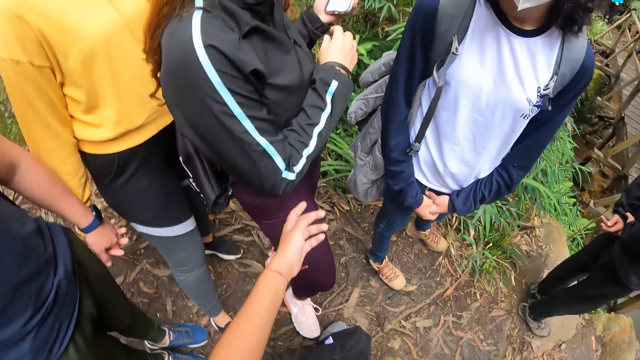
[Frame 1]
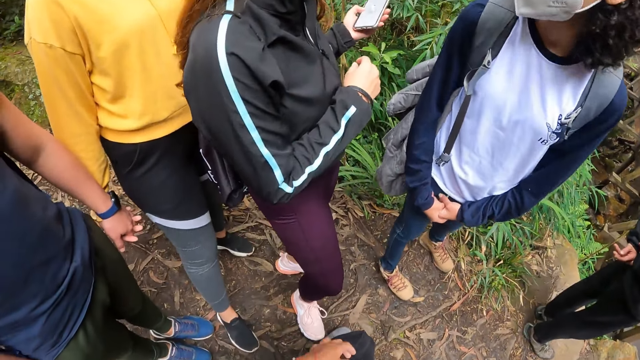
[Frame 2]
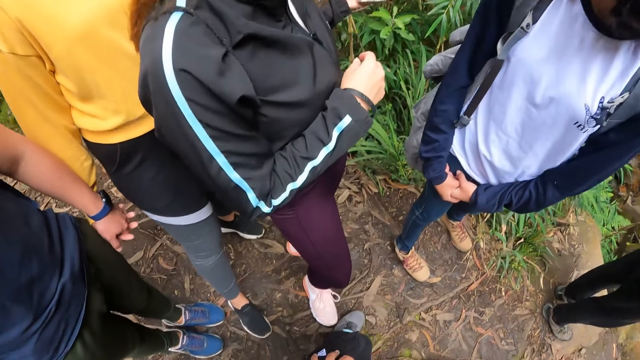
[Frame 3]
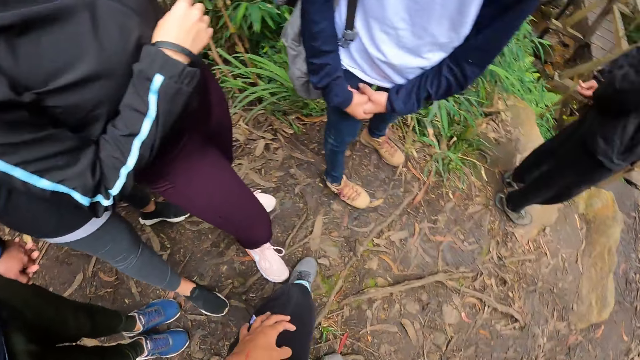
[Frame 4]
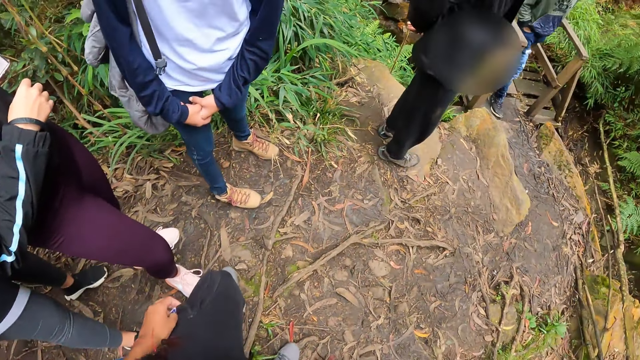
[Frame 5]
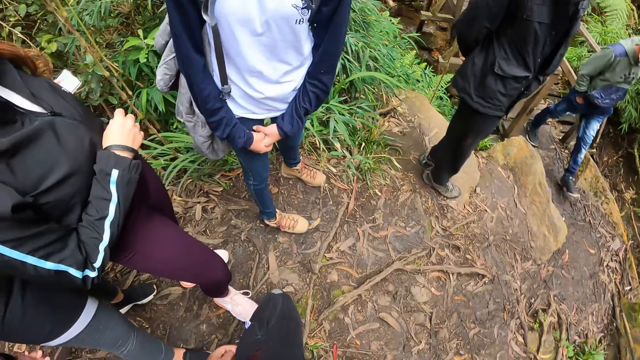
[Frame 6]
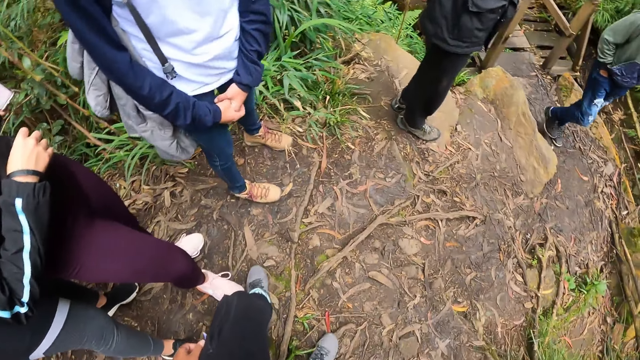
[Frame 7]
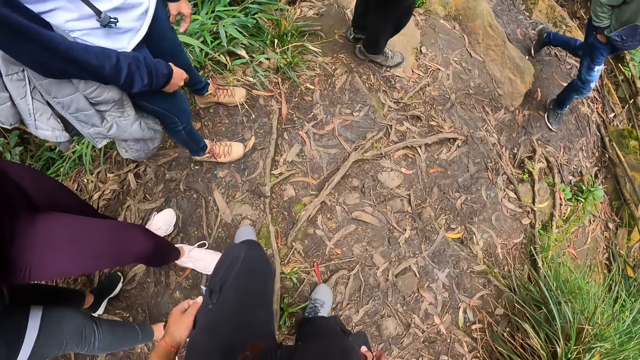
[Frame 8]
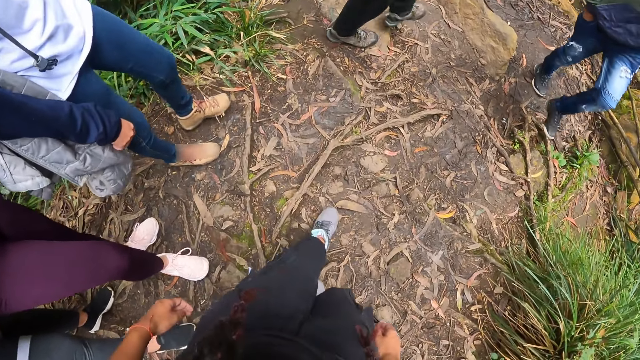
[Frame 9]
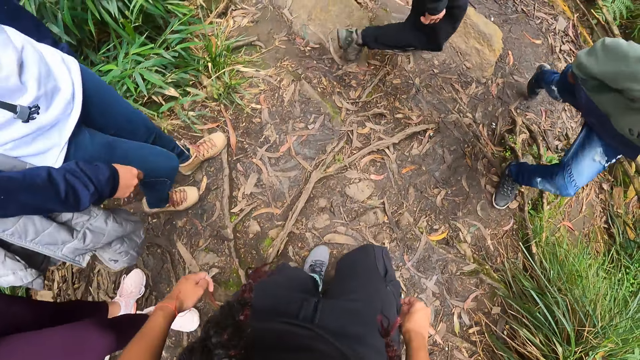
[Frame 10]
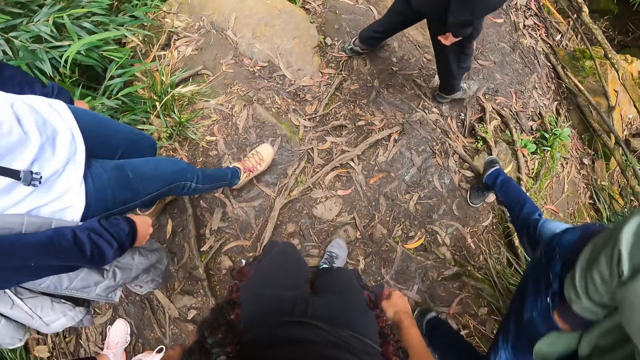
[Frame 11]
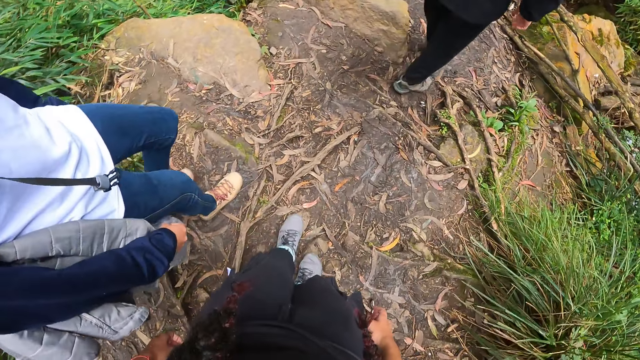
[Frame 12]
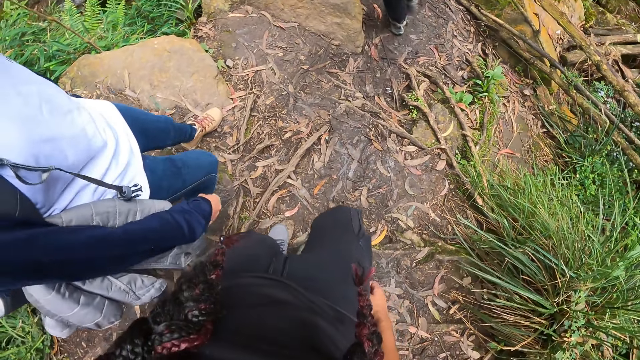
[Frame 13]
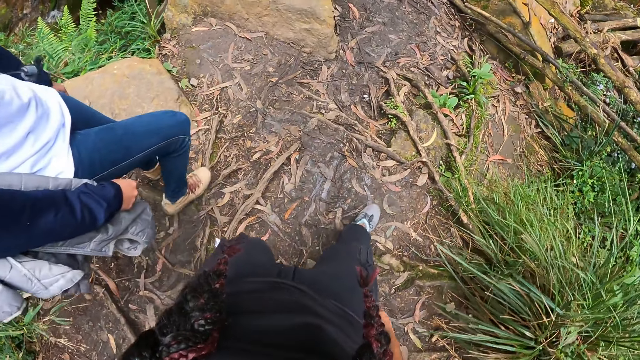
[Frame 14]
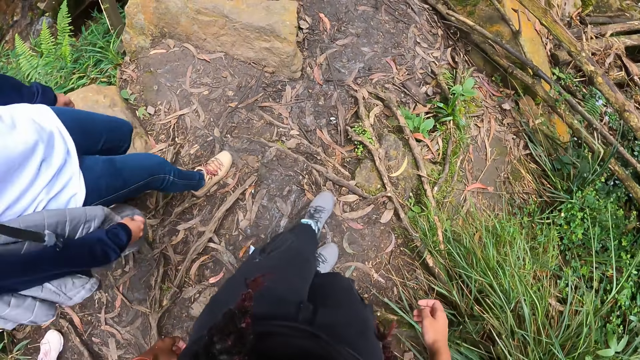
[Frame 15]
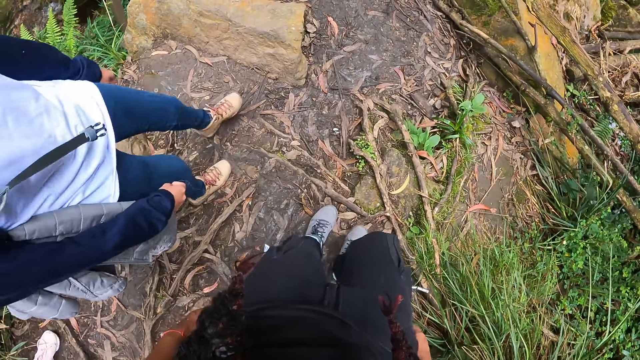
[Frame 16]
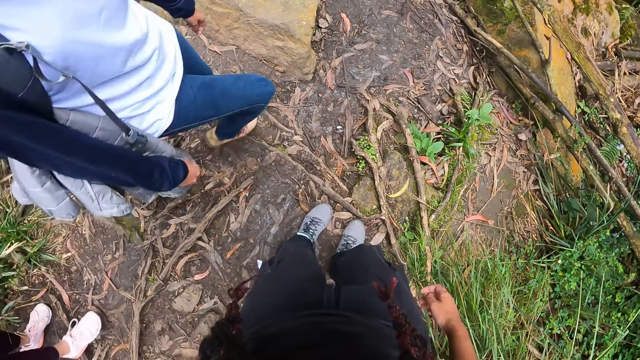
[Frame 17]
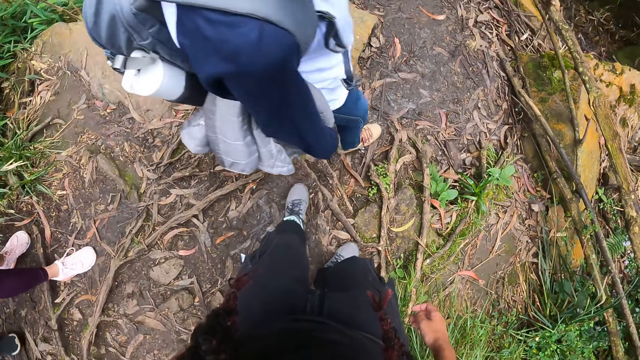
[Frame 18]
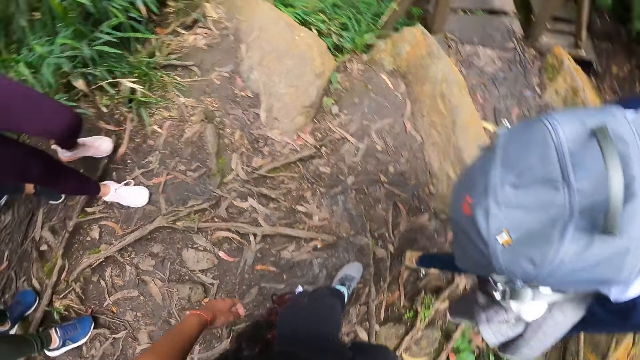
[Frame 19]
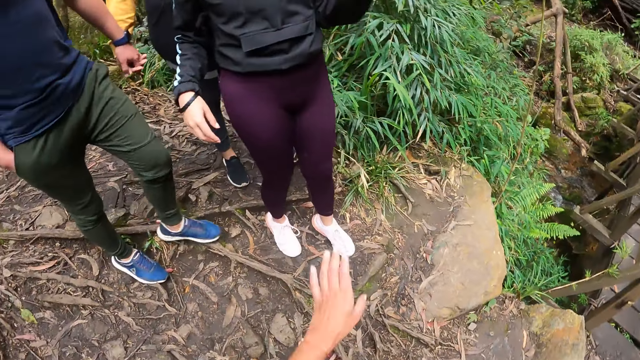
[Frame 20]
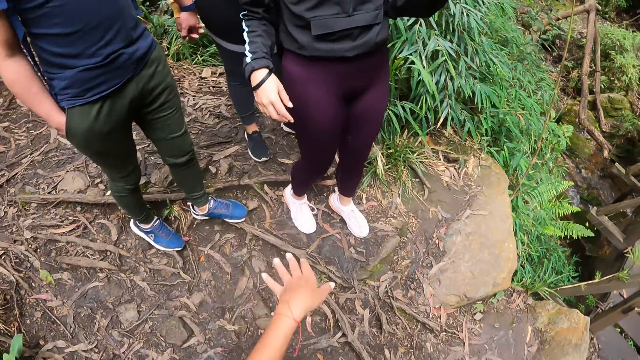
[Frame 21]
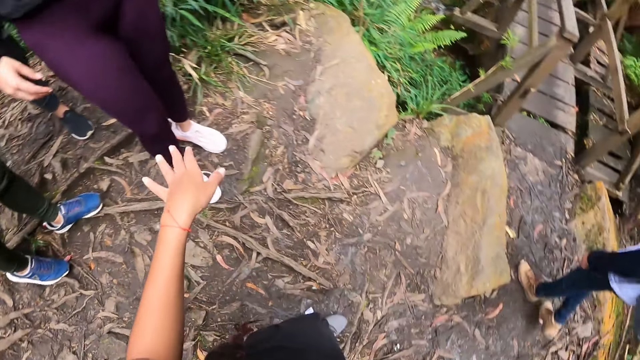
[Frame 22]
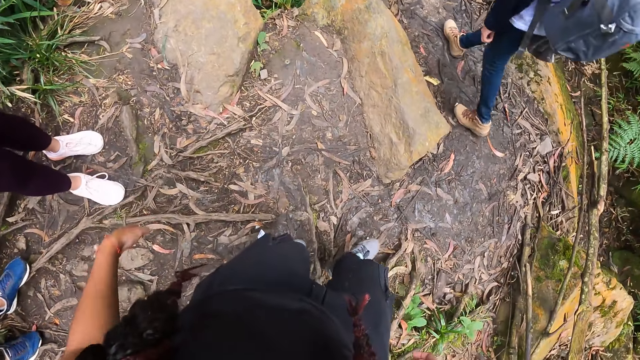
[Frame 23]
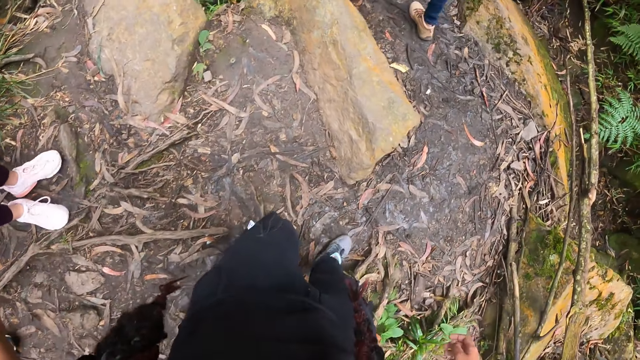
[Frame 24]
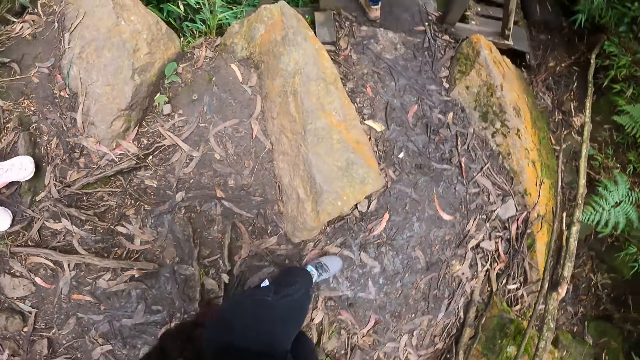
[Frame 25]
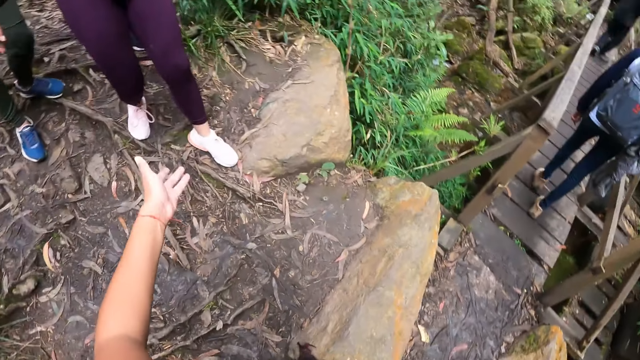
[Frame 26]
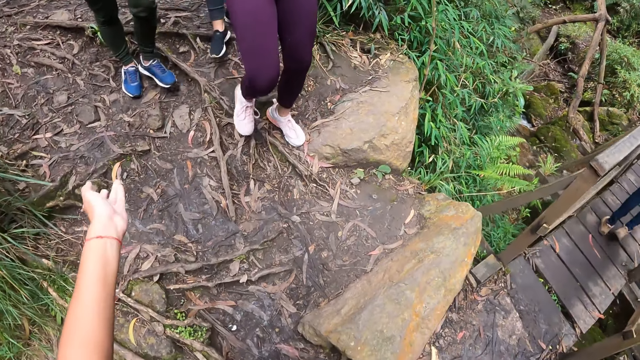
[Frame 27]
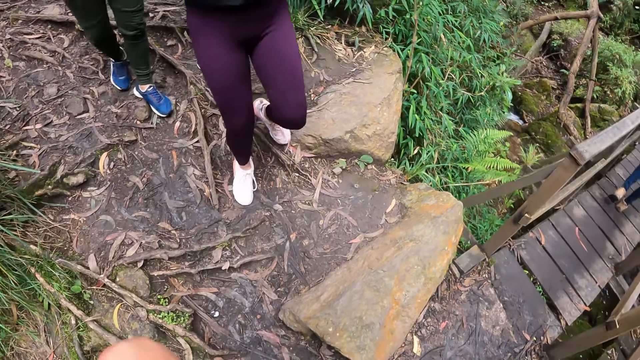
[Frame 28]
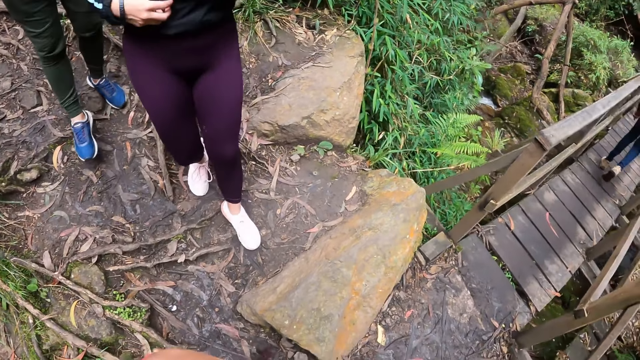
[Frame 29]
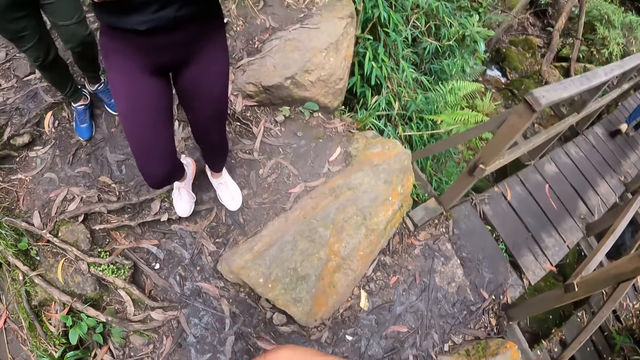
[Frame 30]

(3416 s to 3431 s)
A woman scrolls the phone. The camera wearer looks around. She moves around with another woman. She turns around and lifts her hand. She moves around. A woman walks on a wooden bridge.

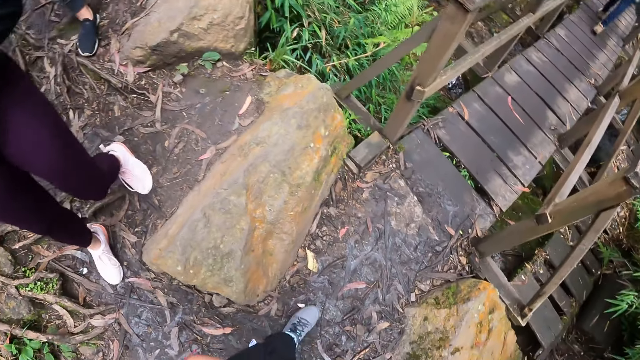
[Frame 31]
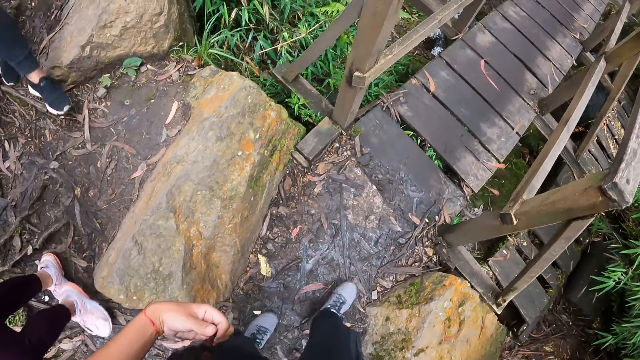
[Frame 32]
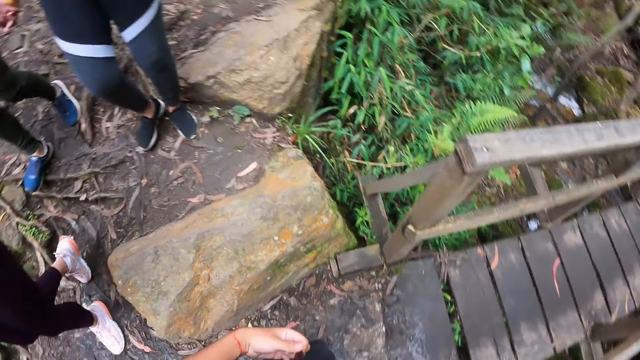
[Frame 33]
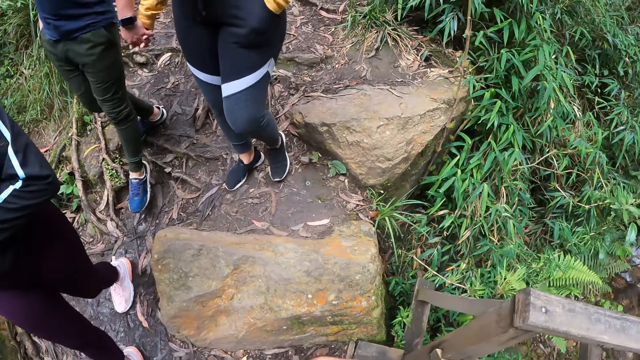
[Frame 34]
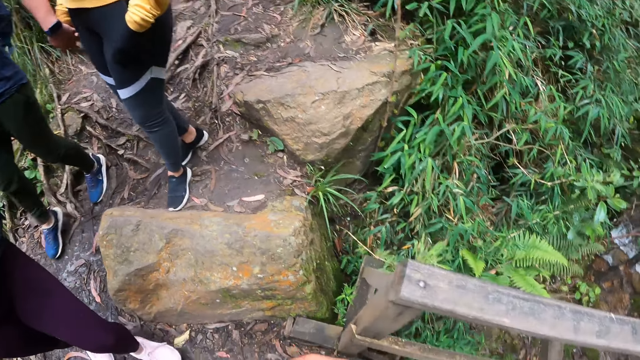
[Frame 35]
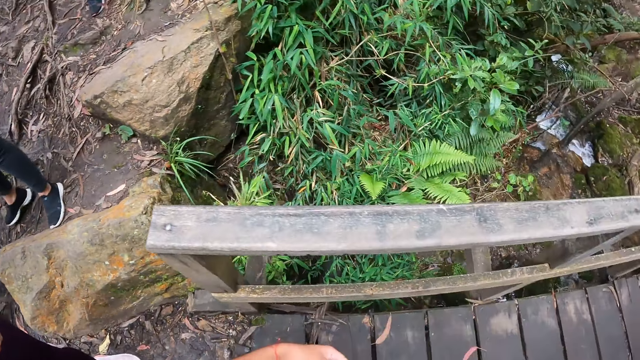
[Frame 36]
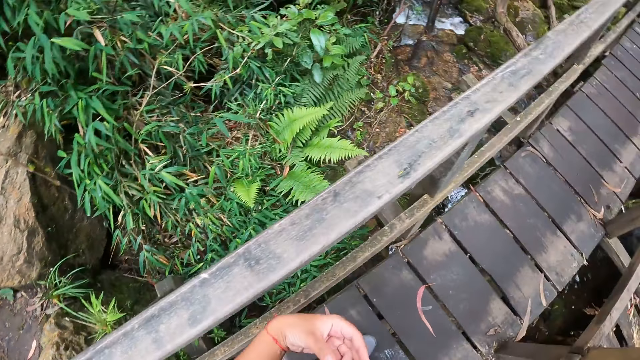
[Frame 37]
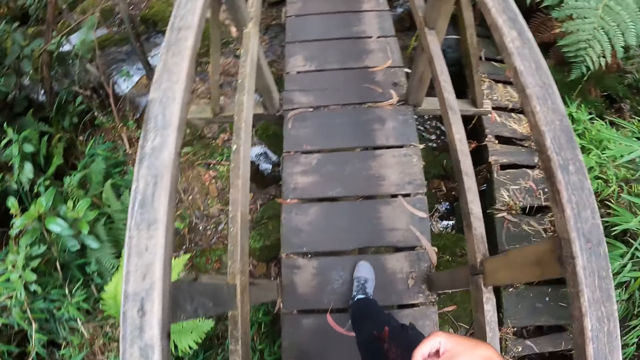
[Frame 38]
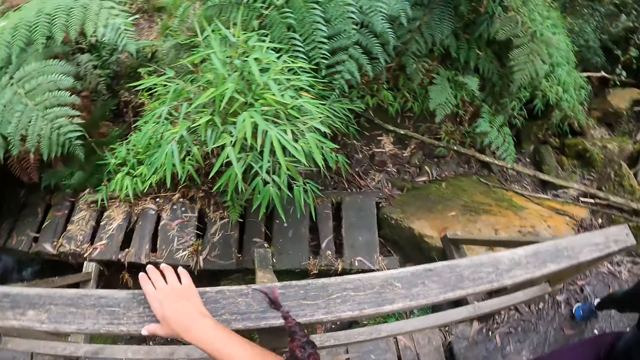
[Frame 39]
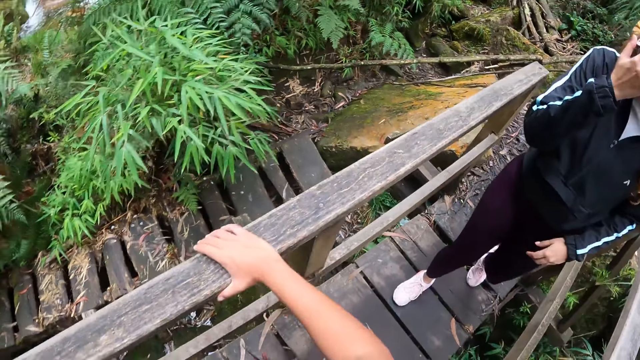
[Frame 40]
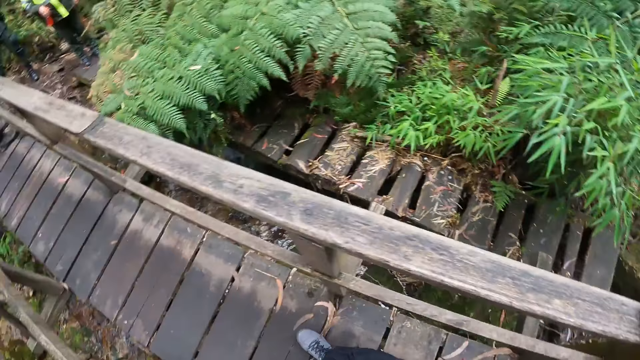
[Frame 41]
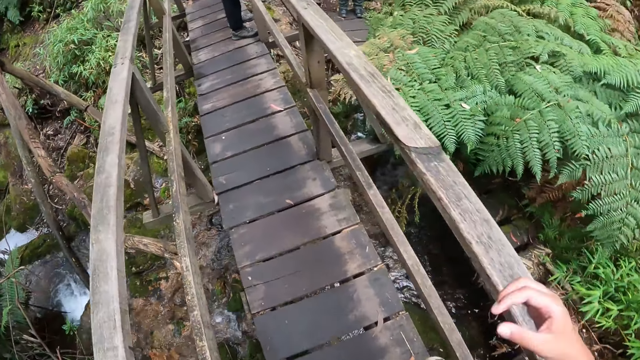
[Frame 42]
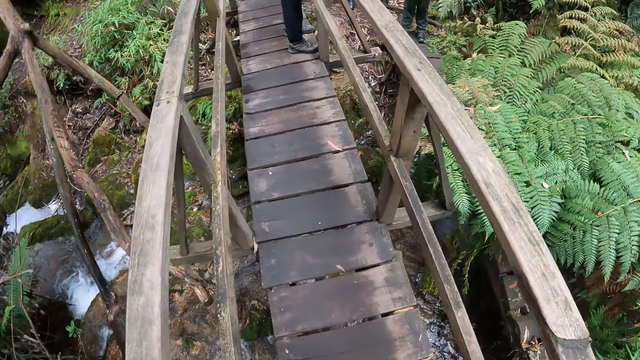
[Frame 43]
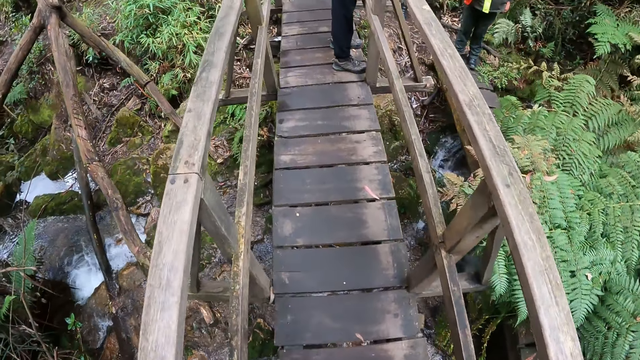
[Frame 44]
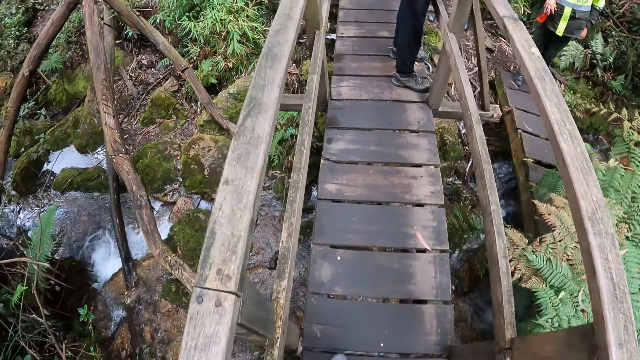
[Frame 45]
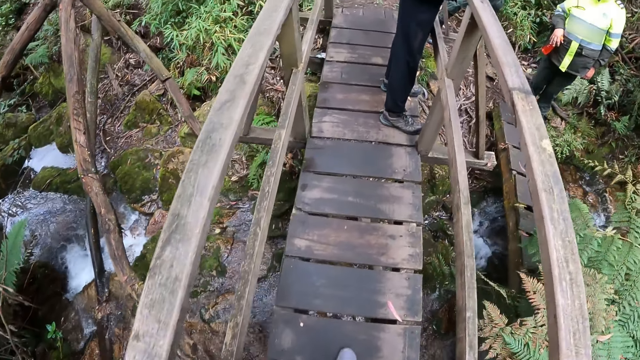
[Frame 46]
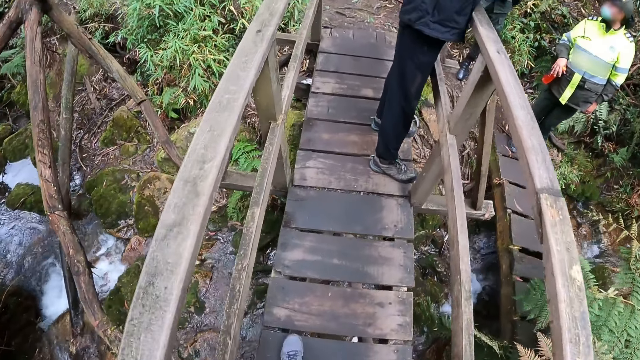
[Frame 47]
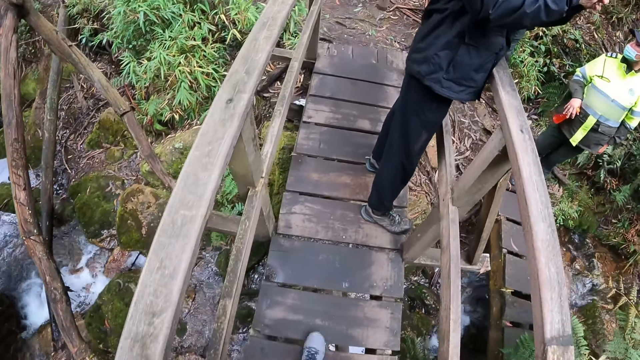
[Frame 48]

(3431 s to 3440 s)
The camera wearer walks on the wooden bridge. She places her right hand on the wooden bridge.
